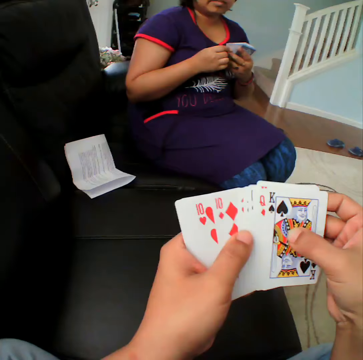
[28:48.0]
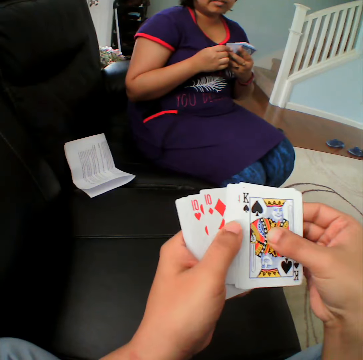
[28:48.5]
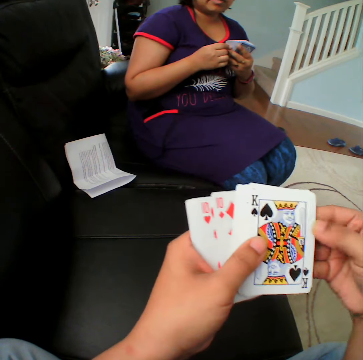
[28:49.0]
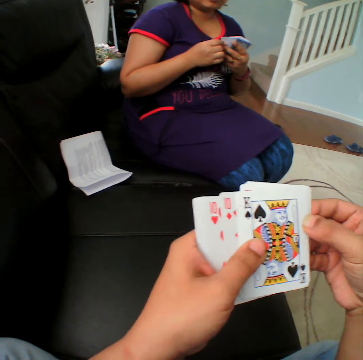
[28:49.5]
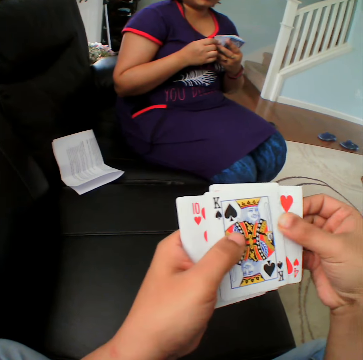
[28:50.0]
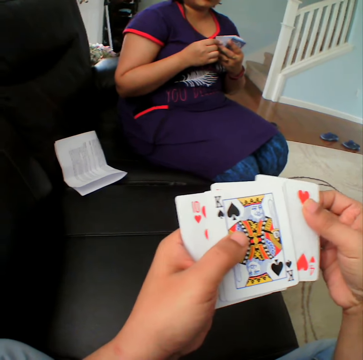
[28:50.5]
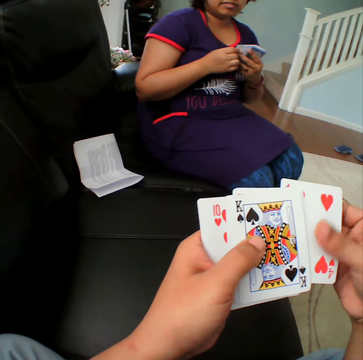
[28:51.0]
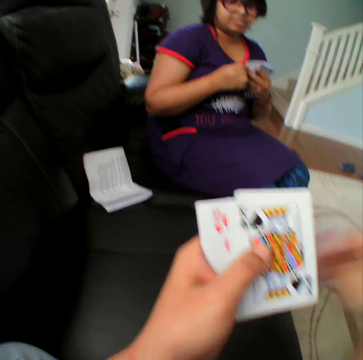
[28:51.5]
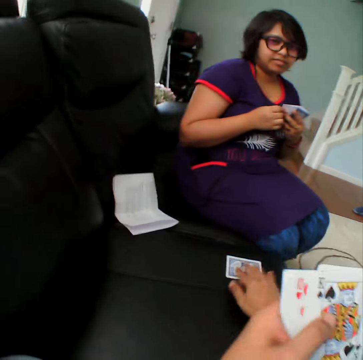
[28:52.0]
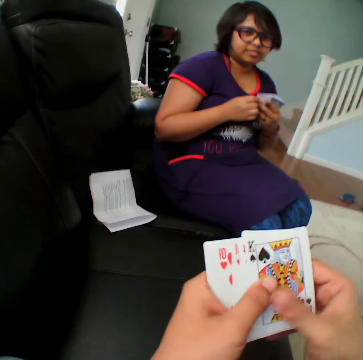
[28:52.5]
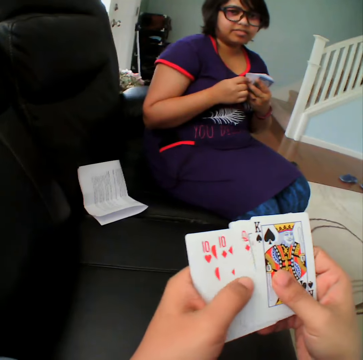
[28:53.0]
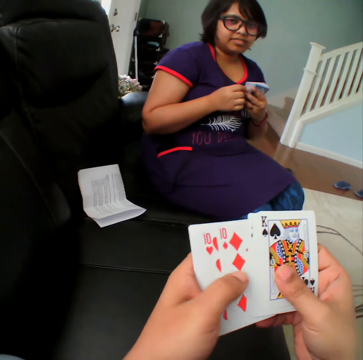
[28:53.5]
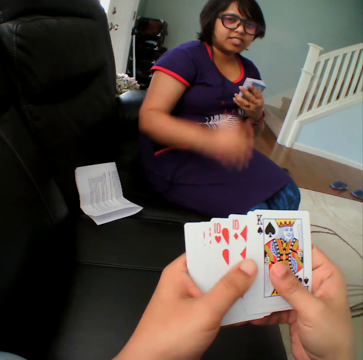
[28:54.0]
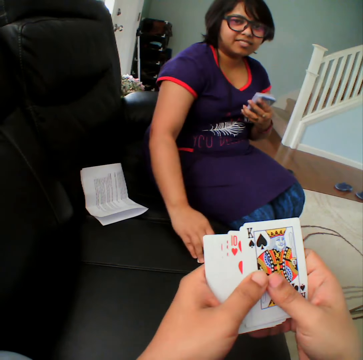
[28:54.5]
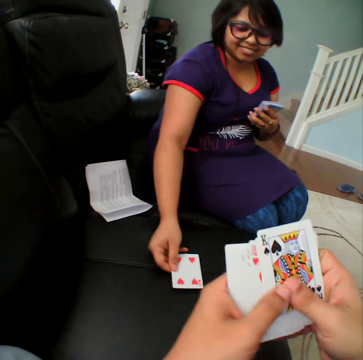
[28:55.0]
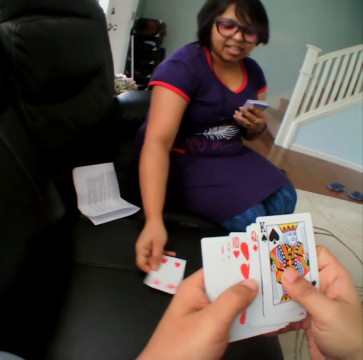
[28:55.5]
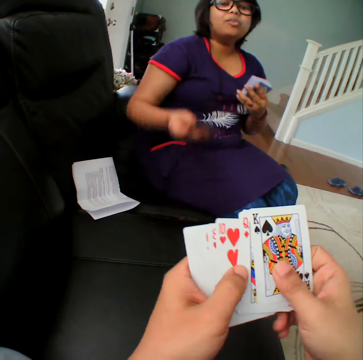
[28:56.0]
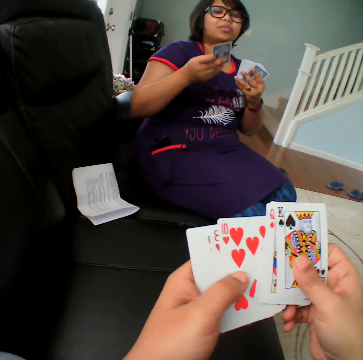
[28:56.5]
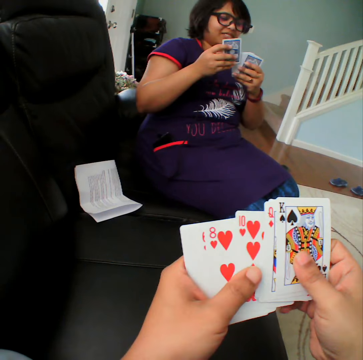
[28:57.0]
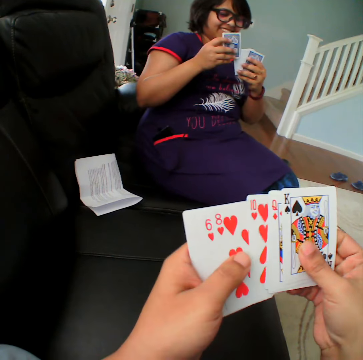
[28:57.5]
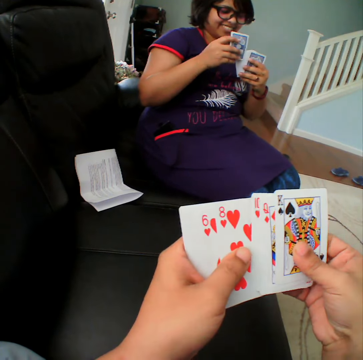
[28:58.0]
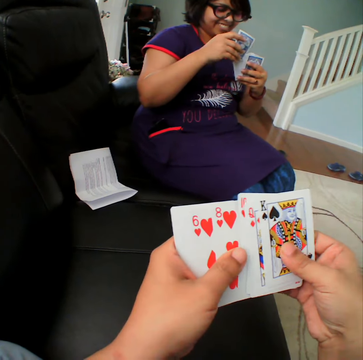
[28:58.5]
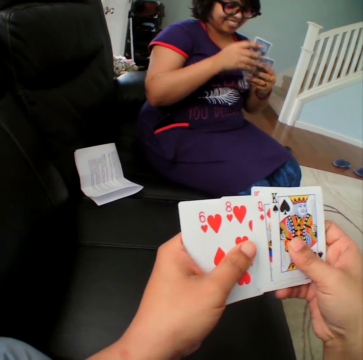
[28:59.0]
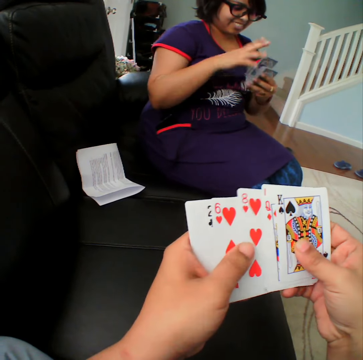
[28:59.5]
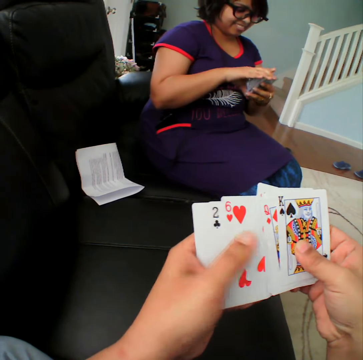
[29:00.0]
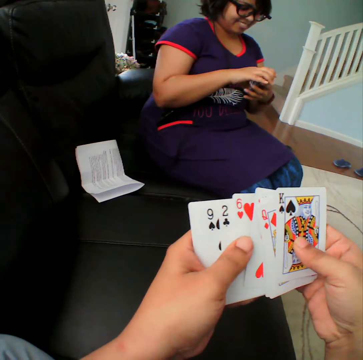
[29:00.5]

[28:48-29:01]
The camera wearer picks up the card. They put the card in the couch. They select the cards. A person picks the card down. The person turns the card. The person takes the card. The camera wearer selects the cards.

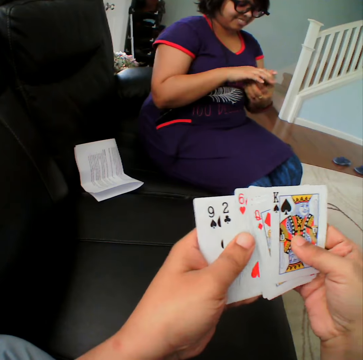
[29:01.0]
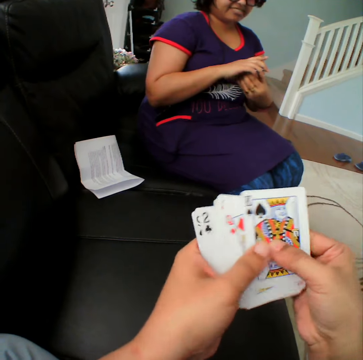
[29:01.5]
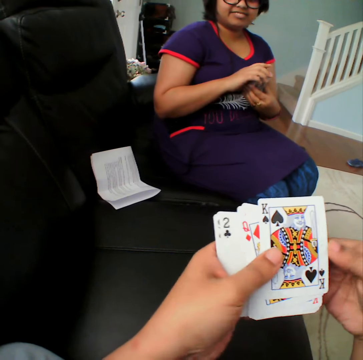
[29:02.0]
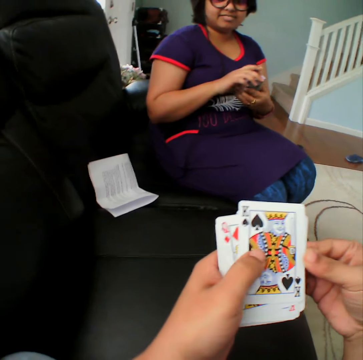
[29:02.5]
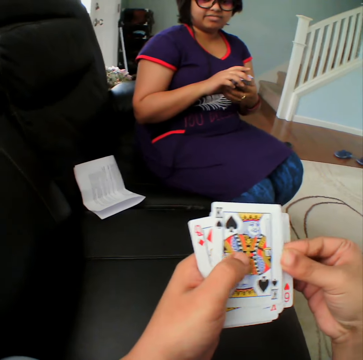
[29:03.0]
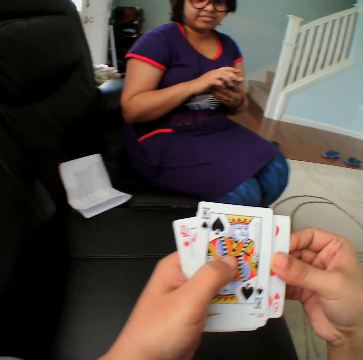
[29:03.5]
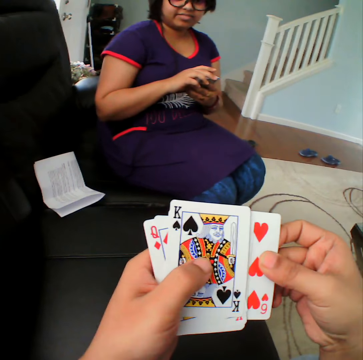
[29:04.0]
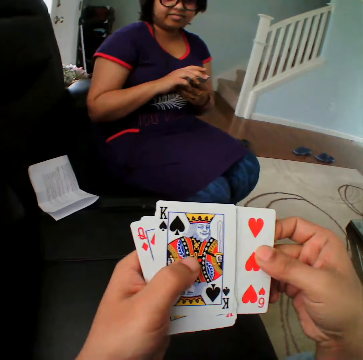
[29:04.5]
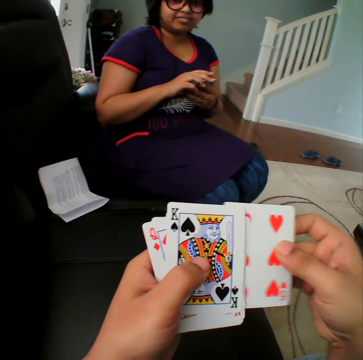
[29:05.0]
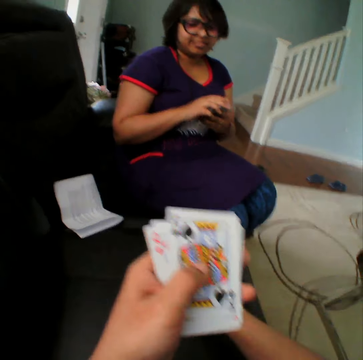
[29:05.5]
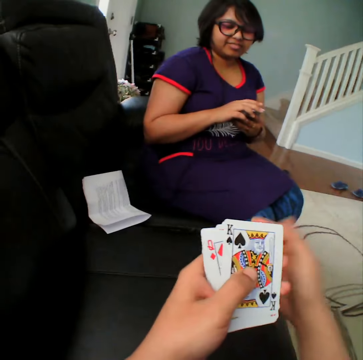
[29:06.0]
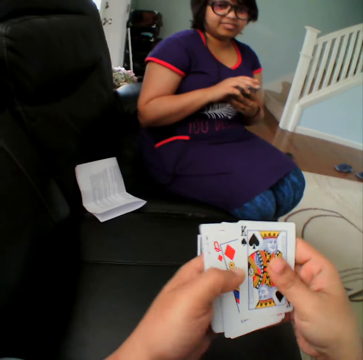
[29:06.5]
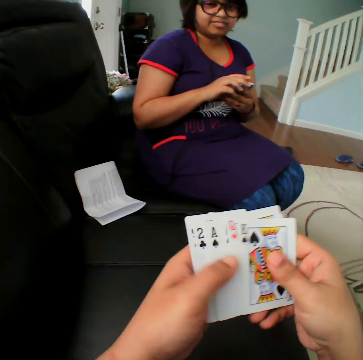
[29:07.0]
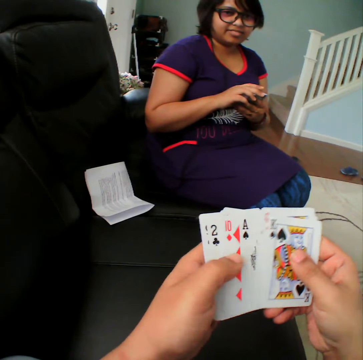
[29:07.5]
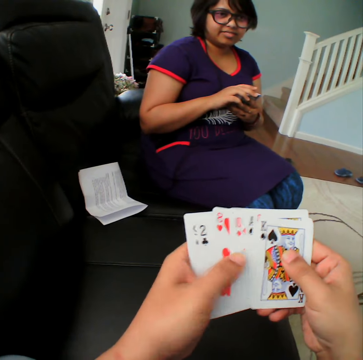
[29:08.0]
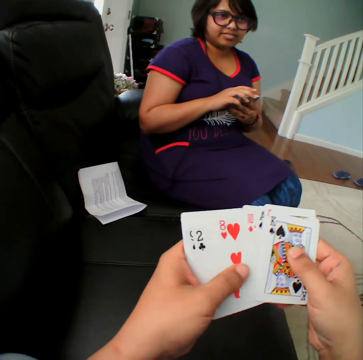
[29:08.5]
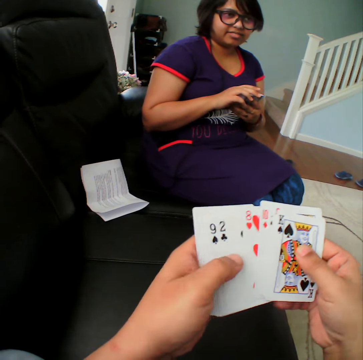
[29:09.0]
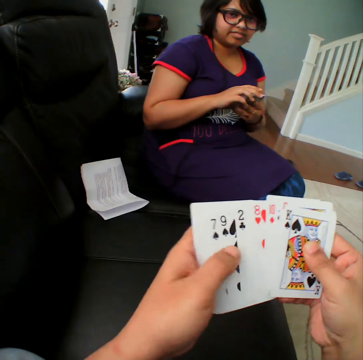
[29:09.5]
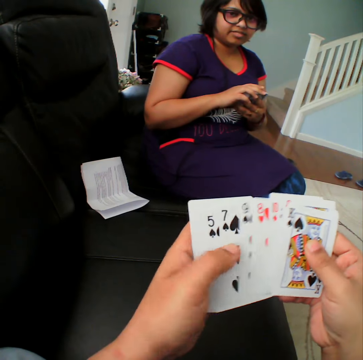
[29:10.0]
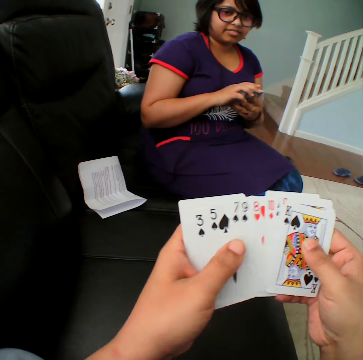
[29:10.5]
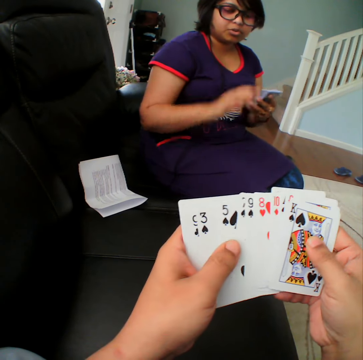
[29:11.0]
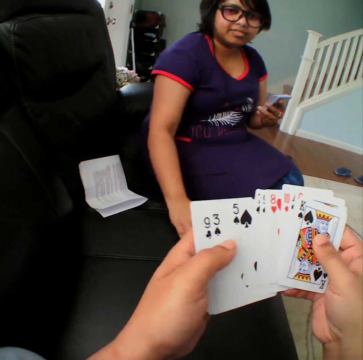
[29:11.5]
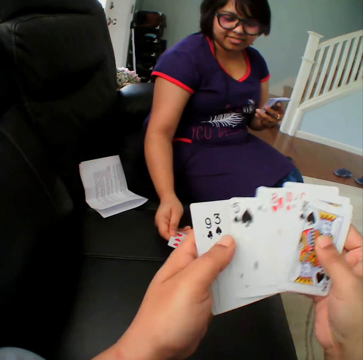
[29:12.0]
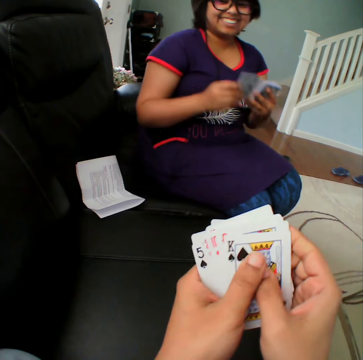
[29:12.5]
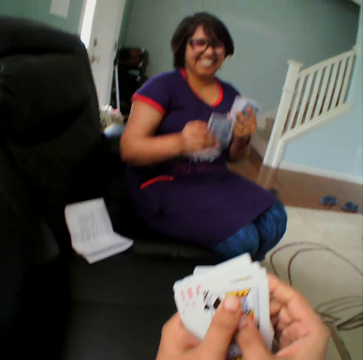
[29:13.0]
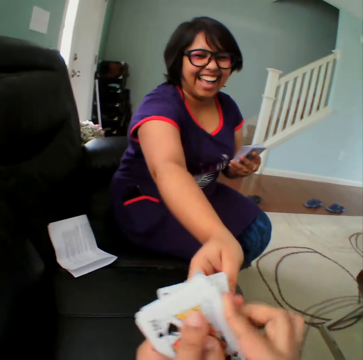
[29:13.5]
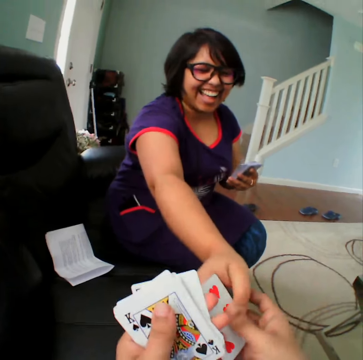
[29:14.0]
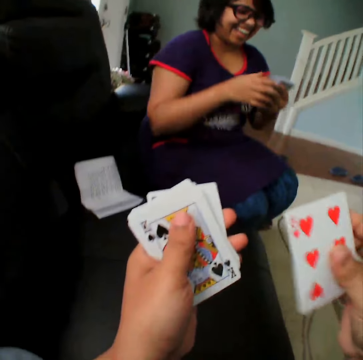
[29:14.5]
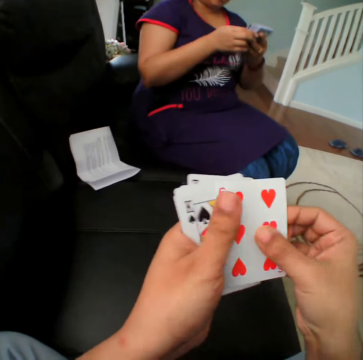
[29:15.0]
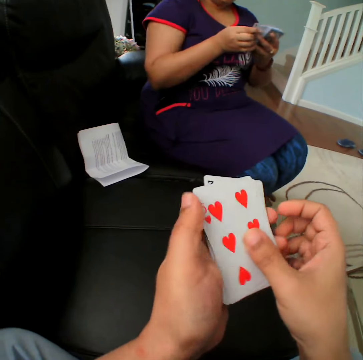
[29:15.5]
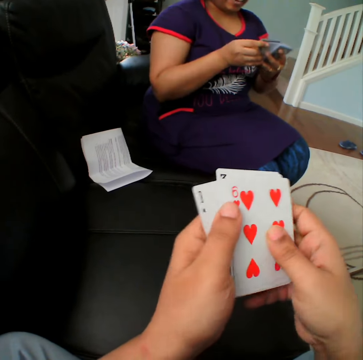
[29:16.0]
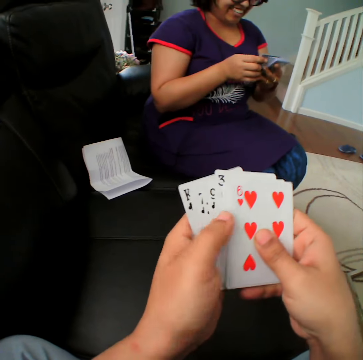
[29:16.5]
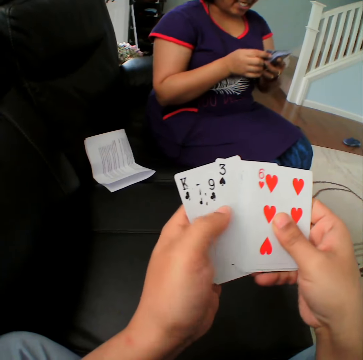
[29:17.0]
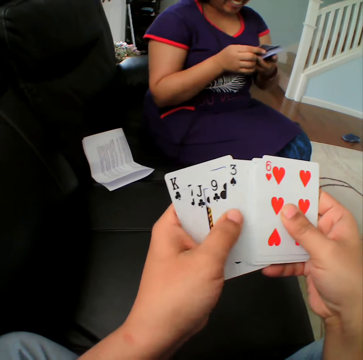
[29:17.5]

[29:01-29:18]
A person picks up the card. The camera wearer picks up the card. They place the card in the couch. They select the cards and move the cards. The person picks the card down. The person turns the card. The person takes the card. The person gives the card to the camera wearer. The camera wearer selects the cards. They move the cards.

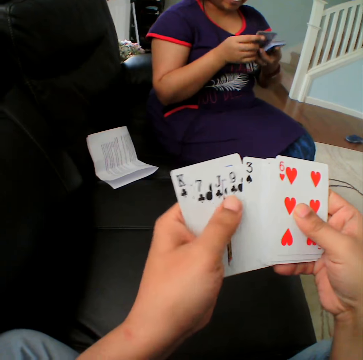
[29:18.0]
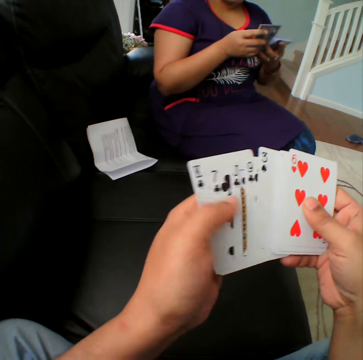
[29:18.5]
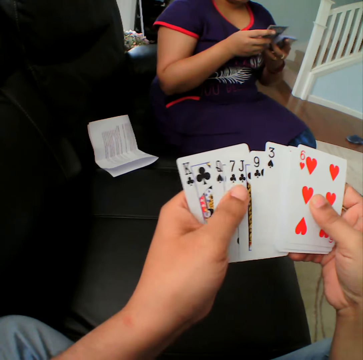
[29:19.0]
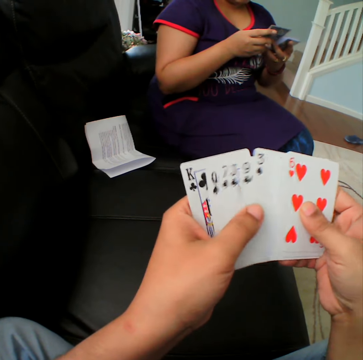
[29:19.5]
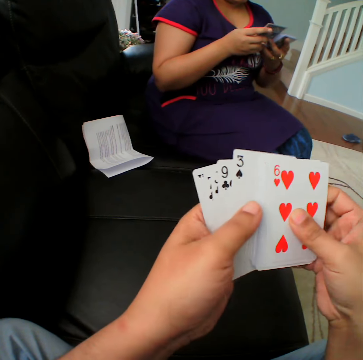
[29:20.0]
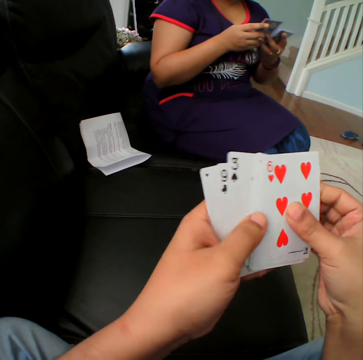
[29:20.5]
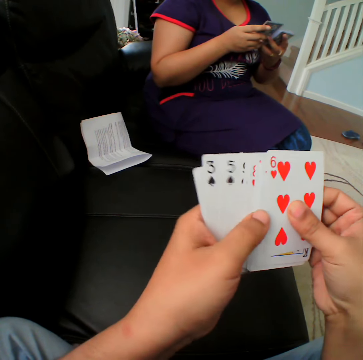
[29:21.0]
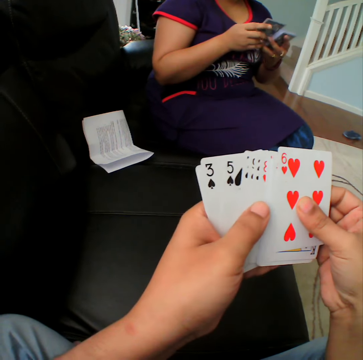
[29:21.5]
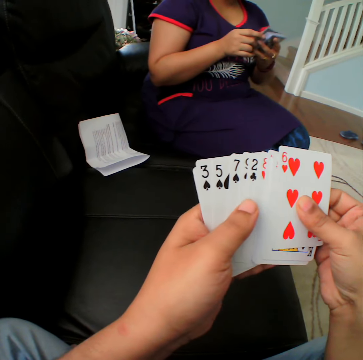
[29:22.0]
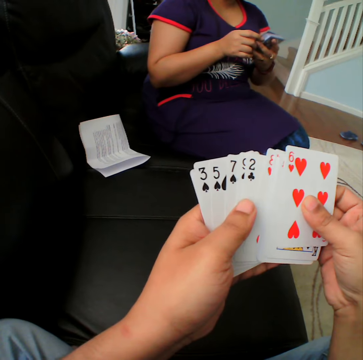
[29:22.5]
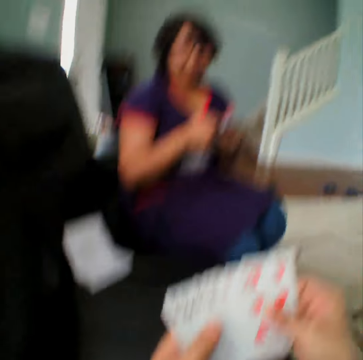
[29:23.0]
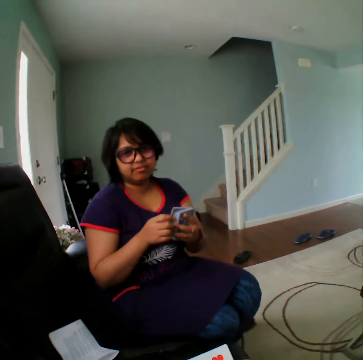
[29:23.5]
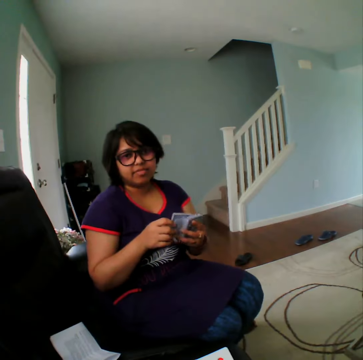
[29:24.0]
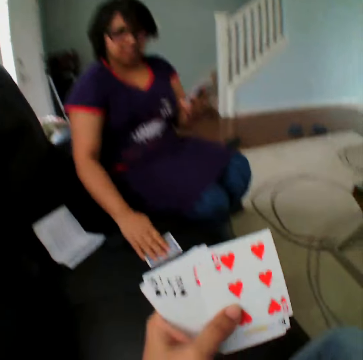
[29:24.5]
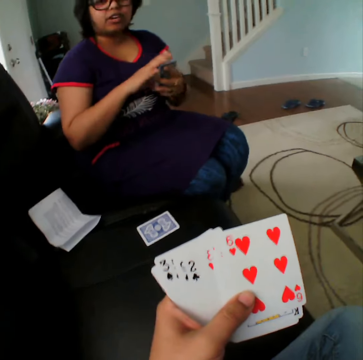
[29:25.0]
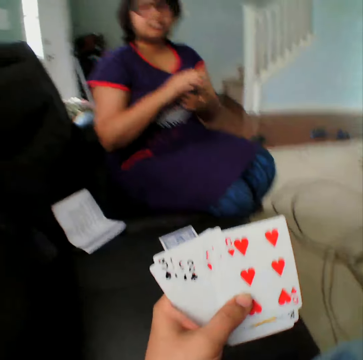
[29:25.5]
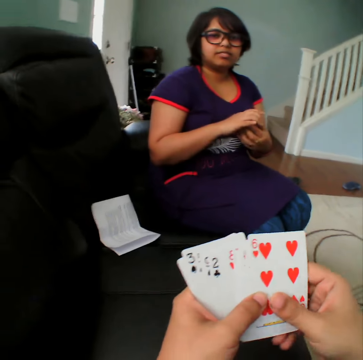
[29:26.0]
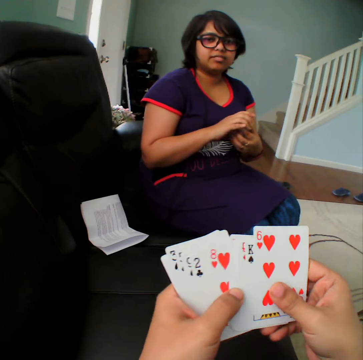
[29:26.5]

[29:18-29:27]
A person places the card on the couch.
